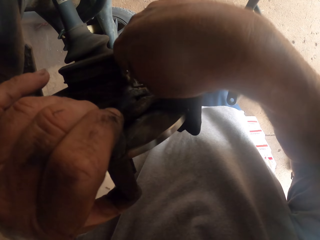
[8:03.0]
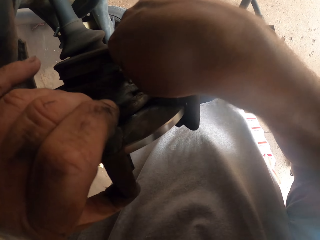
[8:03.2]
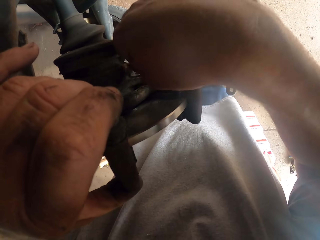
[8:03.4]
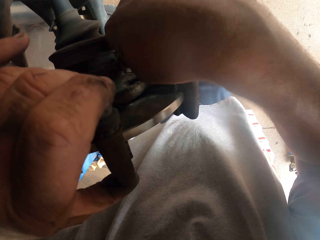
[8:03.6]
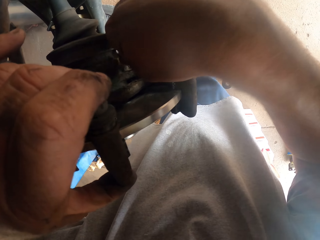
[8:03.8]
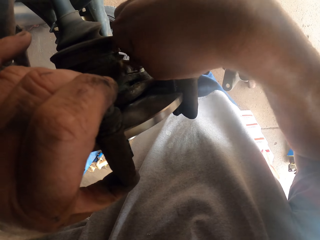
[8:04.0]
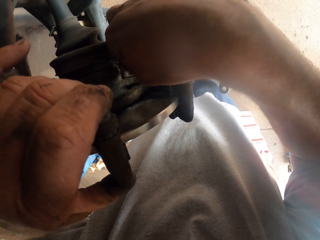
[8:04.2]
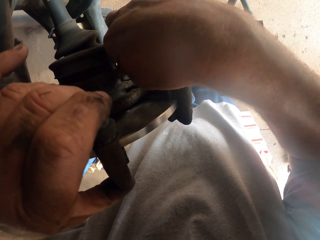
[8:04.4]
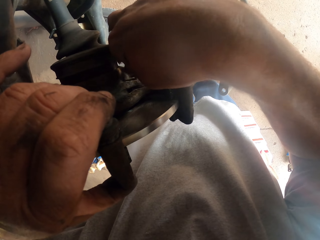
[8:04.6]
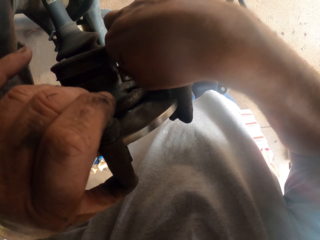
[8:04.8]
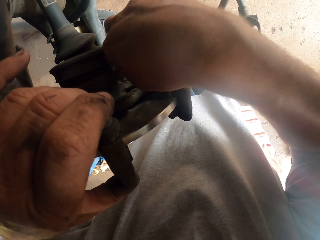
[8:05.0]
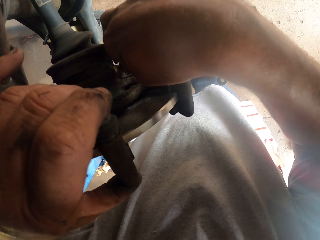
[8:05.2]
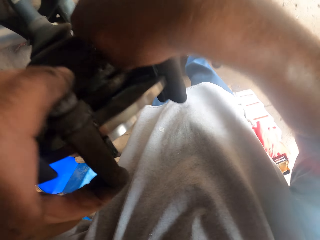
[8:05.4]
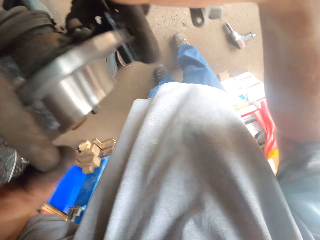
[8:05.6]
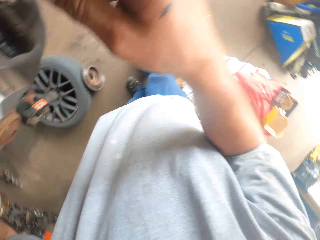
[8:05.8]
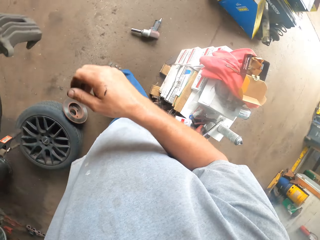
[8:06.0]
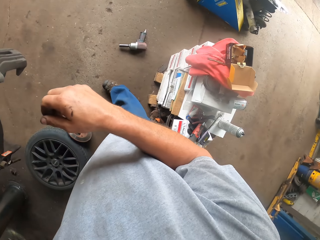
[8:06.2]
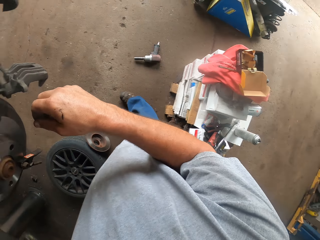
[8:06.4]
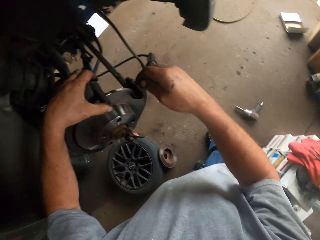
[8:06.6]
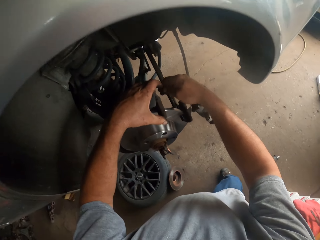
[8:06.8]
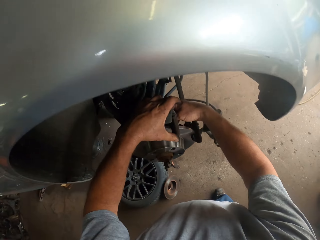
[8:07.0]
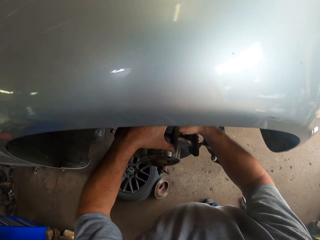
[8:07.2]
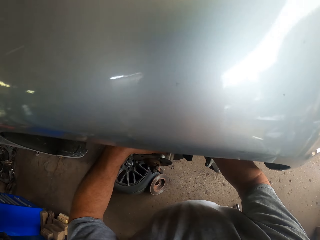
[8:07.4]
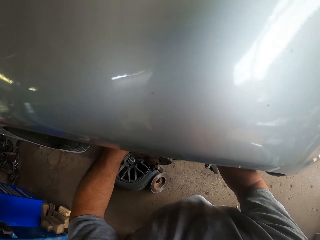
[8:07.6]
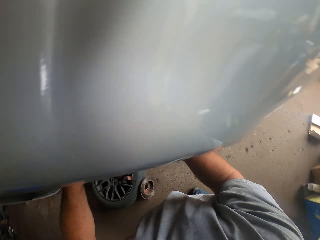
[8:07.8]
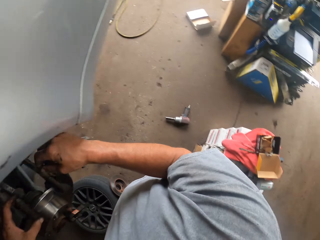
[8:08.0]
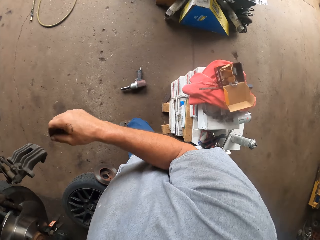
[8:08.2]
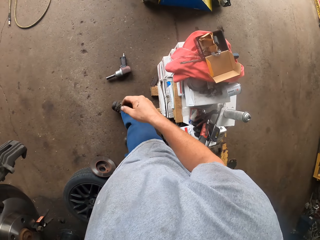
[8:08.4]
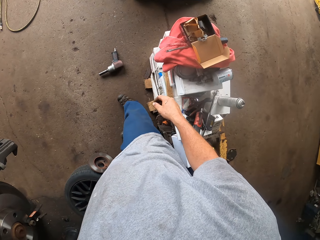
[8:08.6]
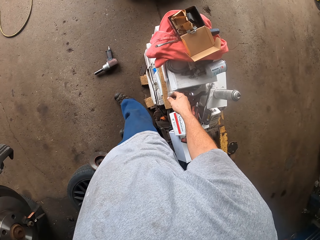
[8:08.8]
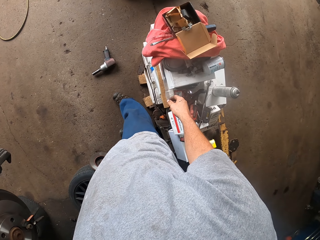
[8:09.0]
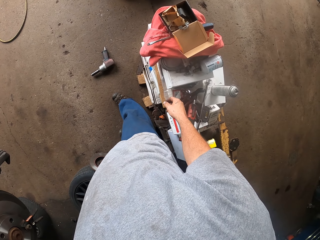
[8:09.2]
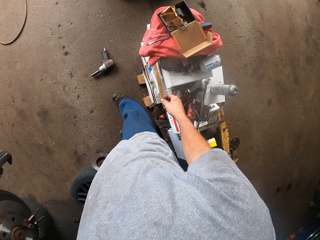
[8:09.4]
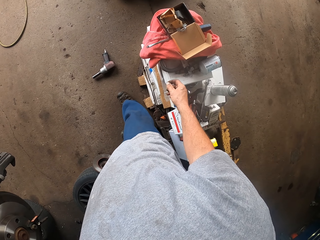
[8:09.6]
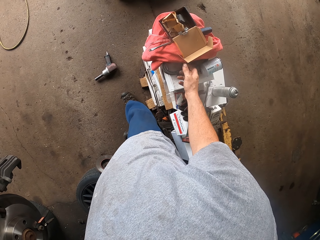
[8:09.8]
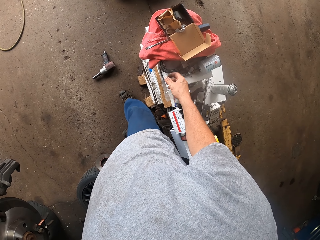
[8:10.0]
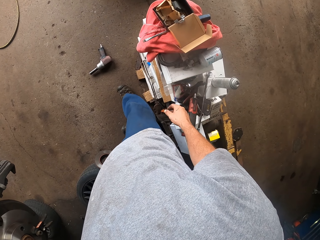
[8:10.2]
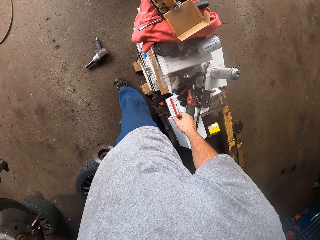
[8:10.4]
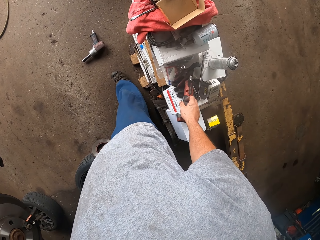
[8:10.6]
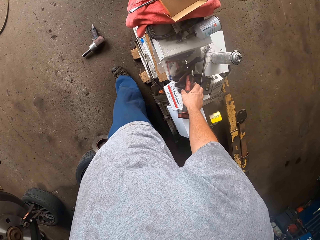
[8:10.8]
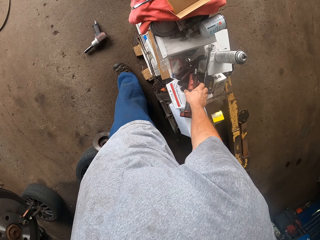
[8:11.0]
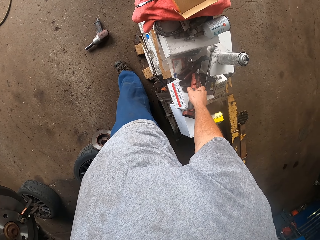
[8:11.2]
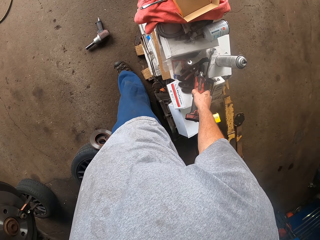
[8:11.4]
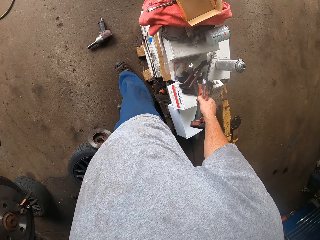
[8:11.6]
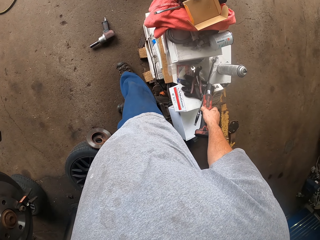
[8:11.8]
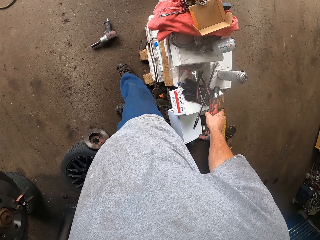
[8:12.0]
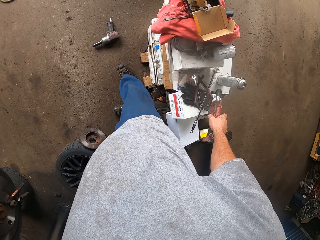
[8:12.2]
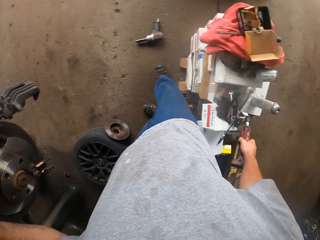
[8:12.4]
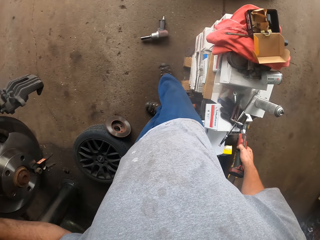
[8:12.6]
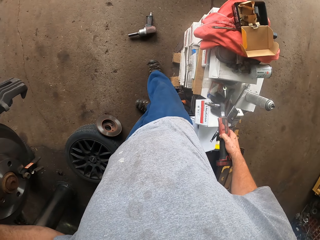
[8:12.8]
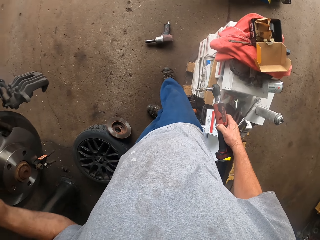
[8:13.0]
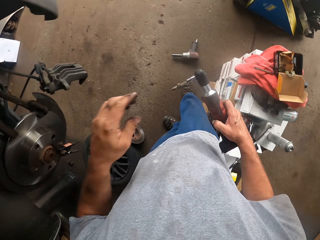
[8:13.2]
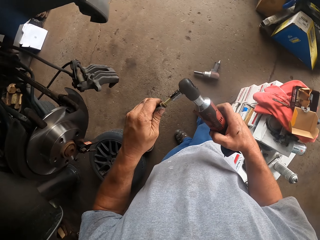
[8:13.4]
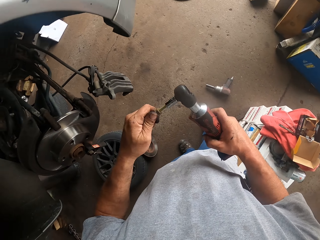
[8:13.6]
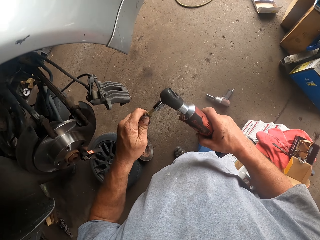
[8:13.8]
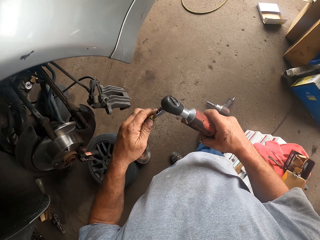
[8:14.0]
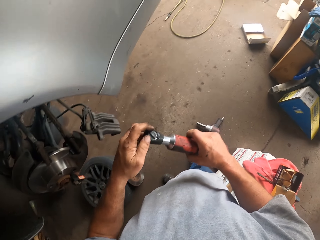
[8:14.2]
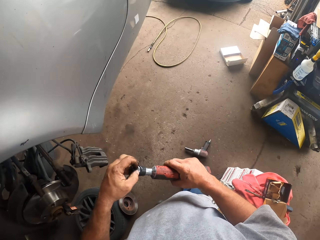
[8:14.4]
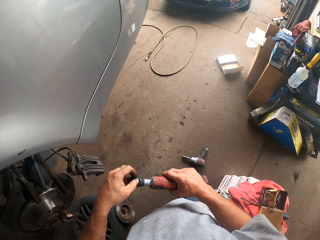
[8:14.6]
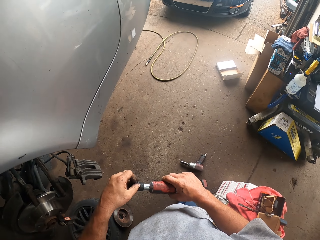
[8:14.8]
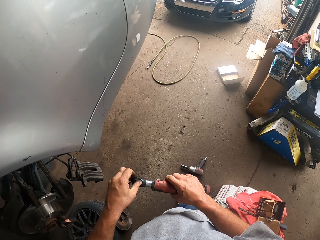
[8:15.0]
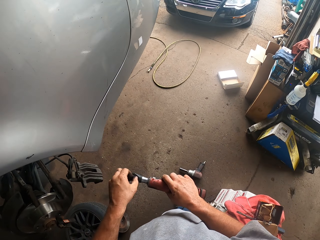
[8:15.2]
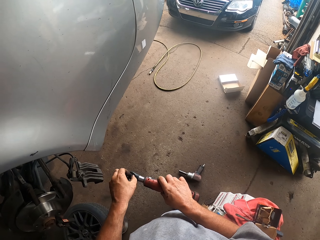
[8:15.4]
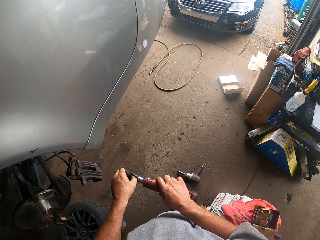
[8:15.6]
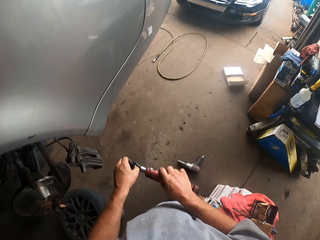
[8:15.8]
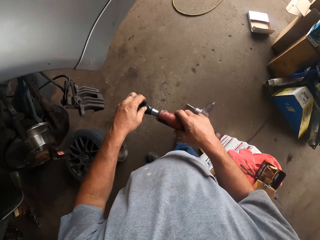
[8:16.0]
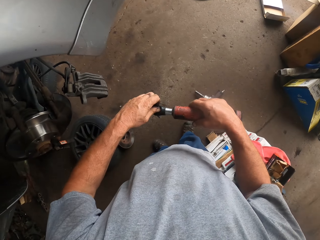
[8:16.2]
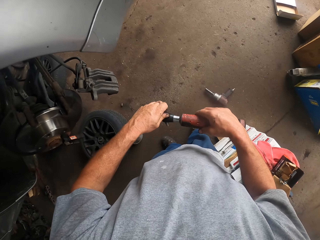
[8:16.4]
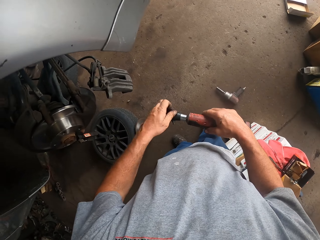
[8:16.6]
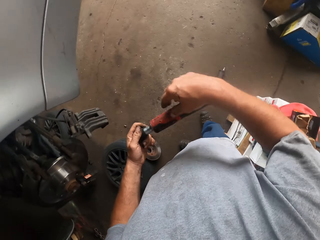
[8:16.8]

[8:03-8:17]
The camera wearer picks up a torque wrench or cordless ratchet. They touch the torque wrench and adjust the torque wrench.

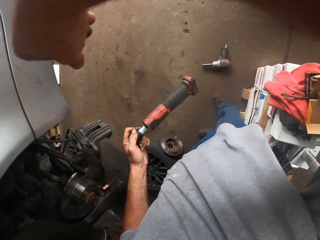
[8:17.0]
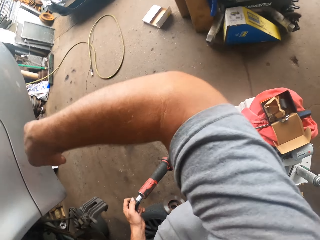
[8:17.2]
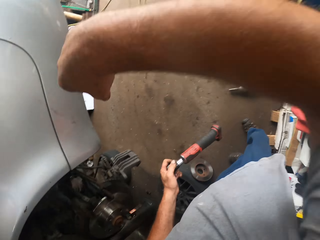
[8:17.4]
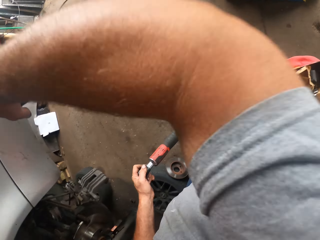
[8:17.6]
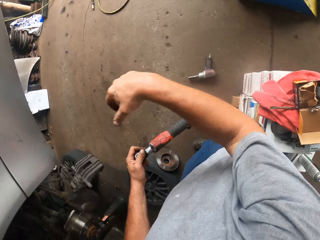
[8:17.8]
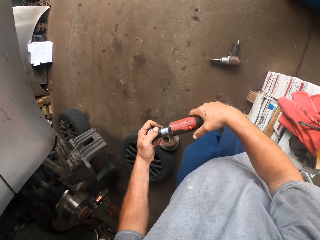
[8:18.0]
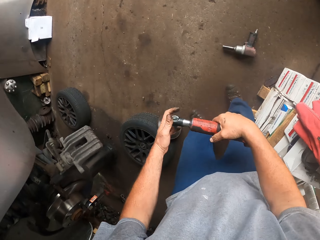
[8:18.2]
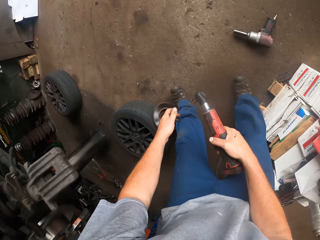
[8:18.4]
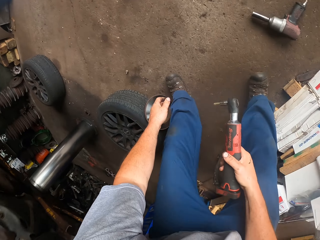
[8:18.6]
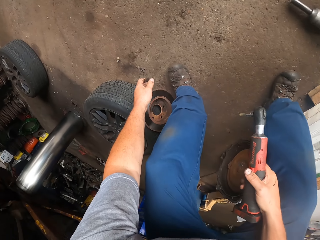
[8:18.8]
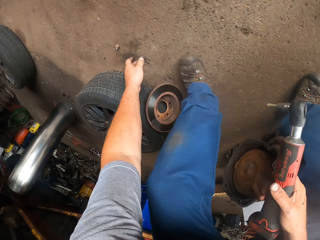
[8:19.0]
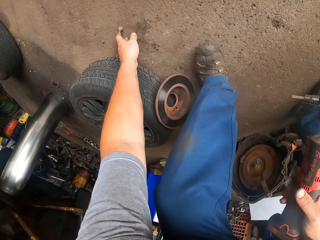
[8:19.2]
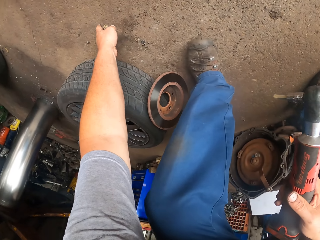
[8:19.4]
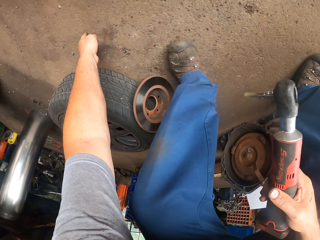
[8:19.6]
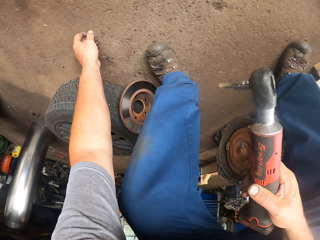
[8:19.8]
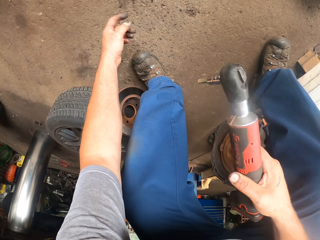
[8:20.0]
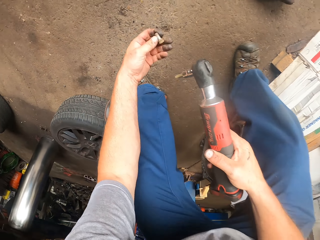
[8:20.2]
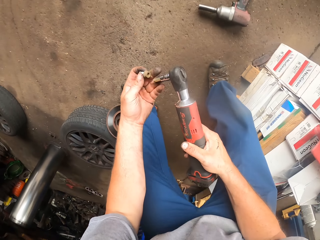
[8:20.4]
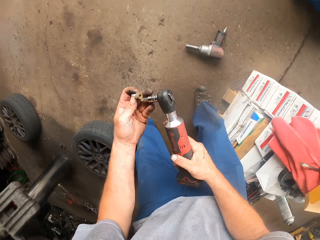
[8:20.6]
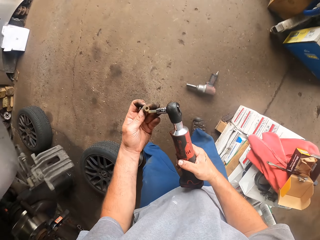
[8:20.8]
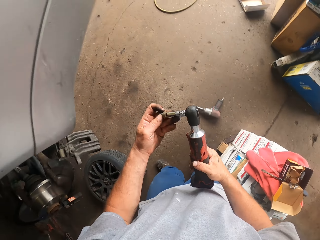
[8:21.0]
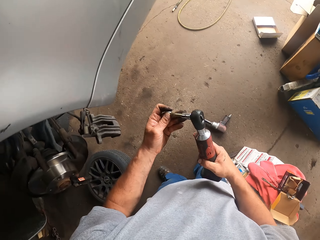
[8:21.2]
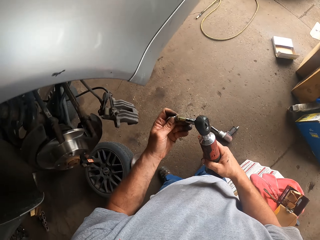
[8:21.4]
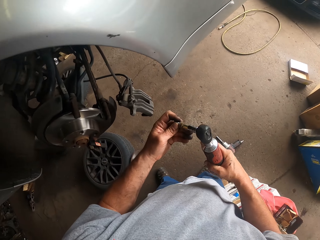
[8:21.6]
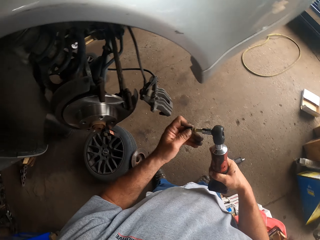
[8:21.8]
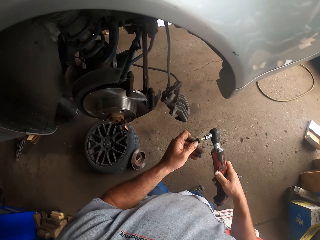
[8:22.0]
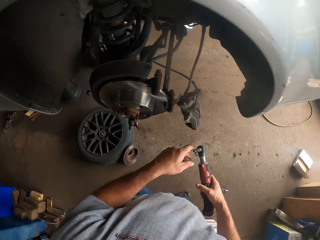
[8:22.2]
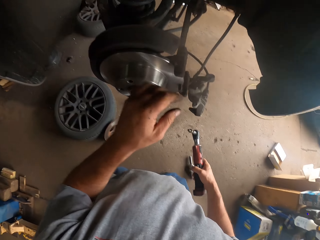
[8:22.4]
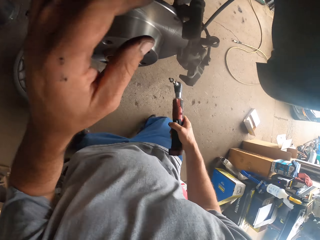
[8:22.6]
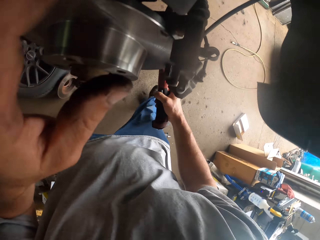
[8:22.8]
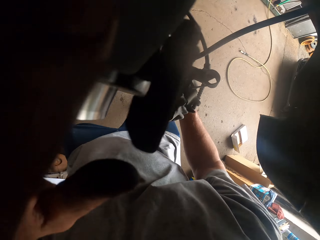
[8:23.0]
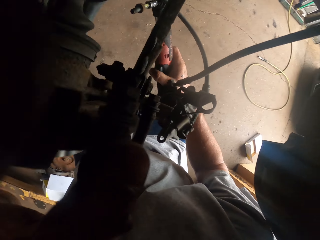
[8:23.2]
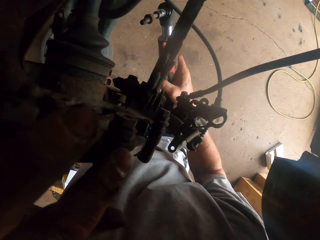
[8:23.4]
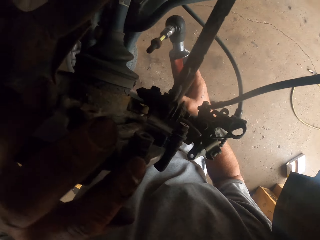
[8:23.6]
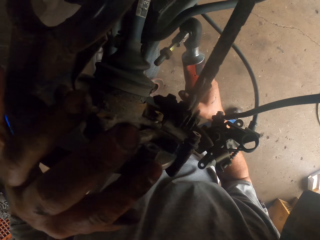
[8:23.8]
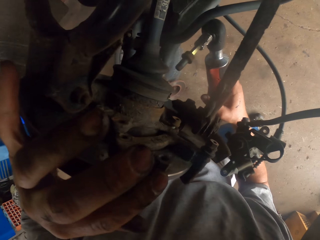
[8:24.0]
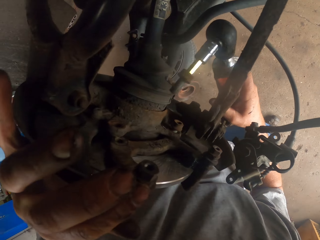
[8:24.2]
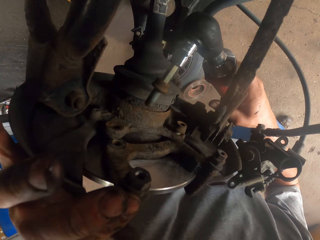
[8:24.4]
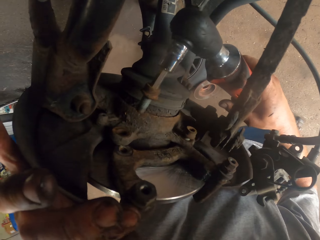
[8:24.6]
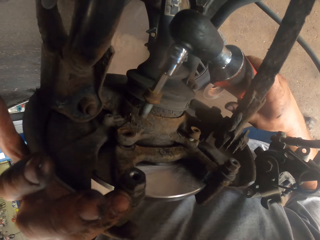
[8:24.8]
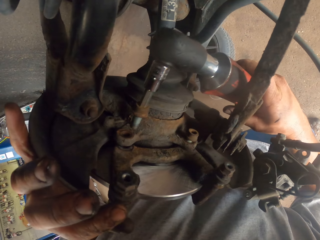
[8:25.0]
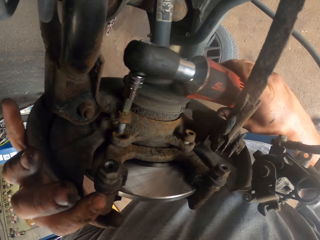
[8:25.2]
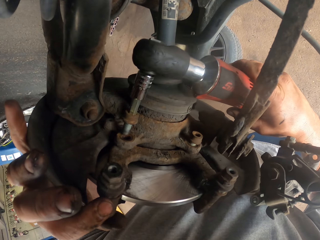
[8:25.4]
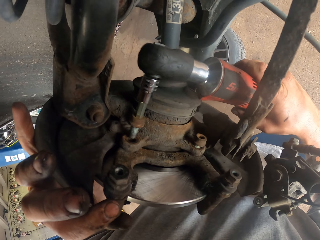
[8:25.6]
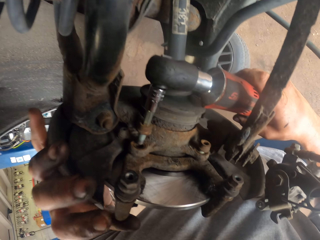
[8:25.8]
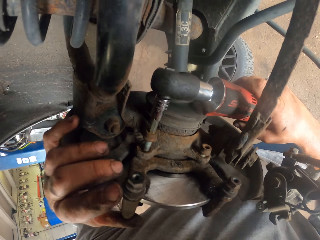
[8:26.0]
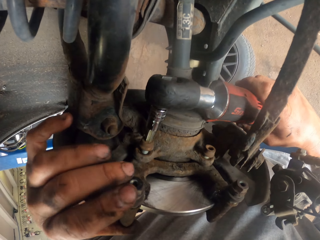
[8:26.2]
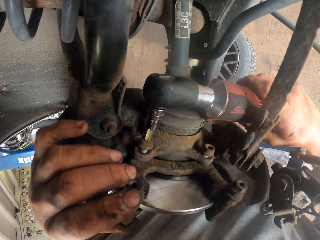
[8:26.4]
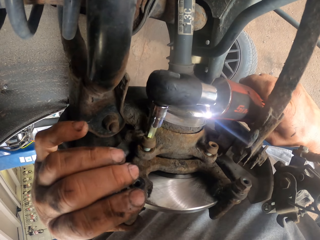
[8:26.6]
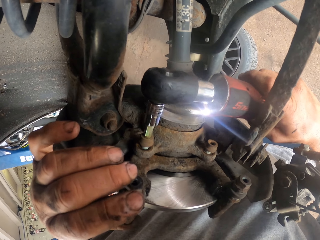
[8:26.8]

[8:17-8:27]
The camera wearer lifts a hand. They hold the torque wrench. They pick up a lug nut. They insert the lug nut on the torque wrench. They move a hand to the car. They move something.
